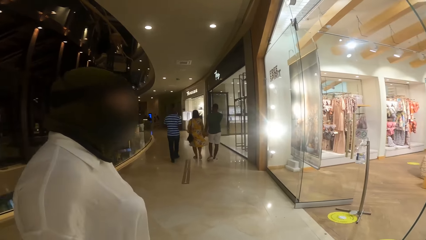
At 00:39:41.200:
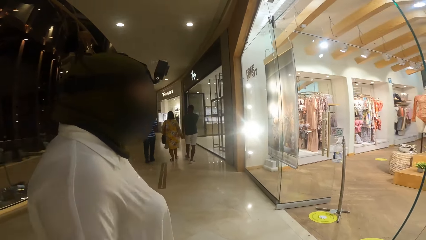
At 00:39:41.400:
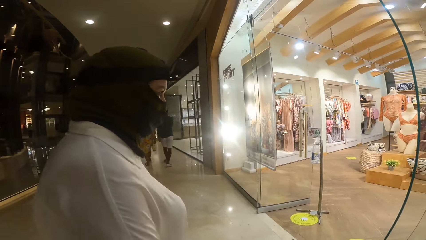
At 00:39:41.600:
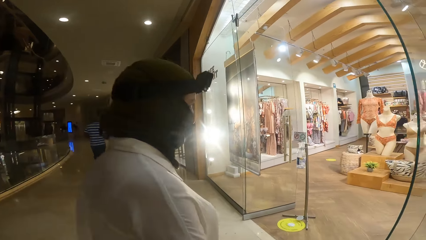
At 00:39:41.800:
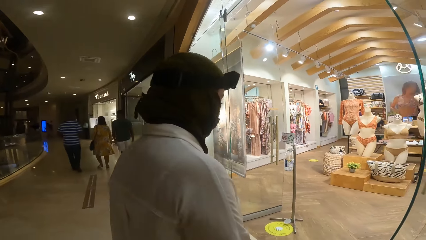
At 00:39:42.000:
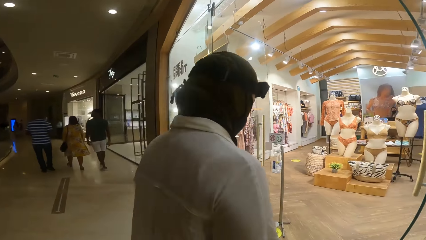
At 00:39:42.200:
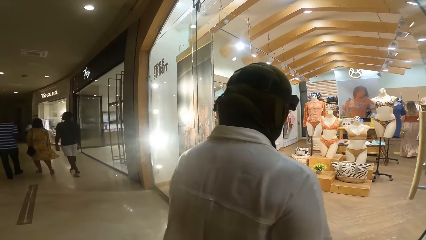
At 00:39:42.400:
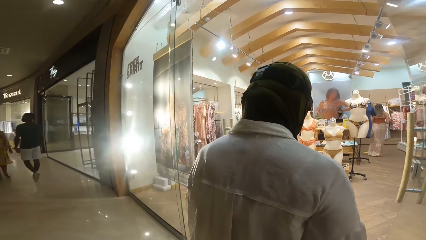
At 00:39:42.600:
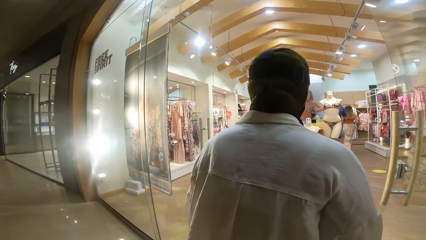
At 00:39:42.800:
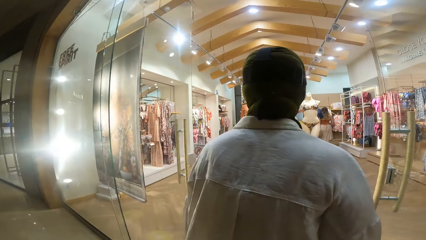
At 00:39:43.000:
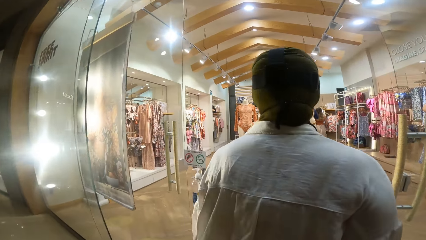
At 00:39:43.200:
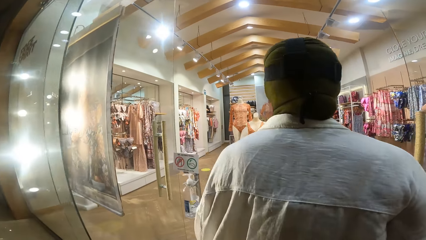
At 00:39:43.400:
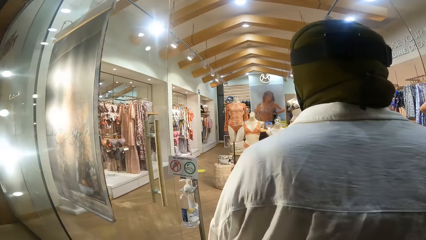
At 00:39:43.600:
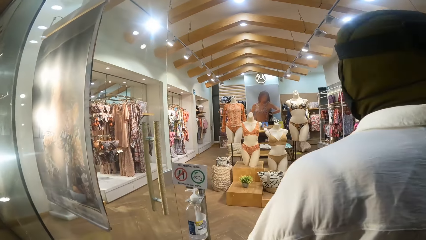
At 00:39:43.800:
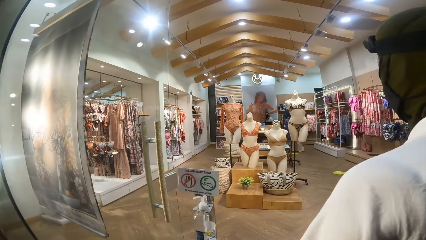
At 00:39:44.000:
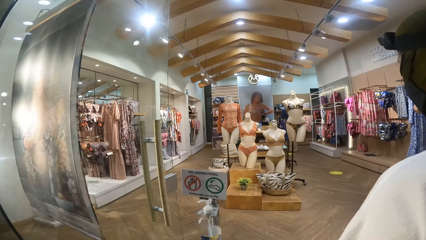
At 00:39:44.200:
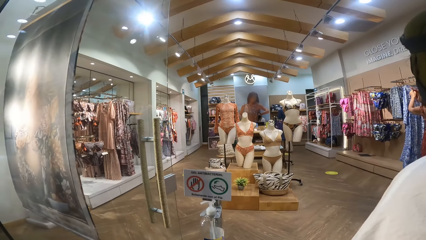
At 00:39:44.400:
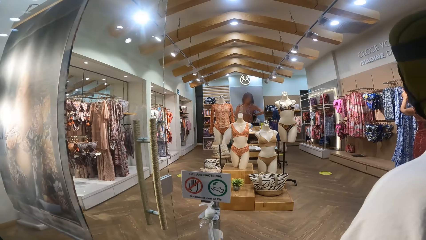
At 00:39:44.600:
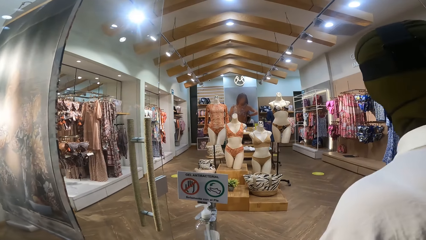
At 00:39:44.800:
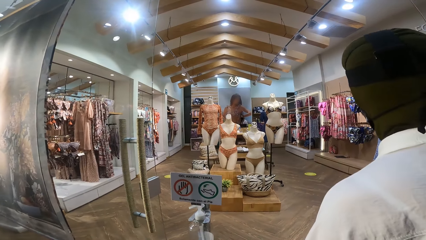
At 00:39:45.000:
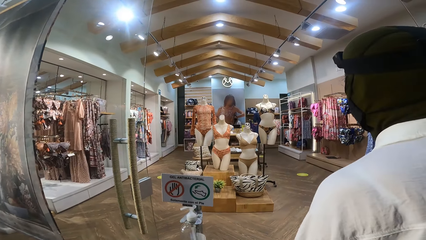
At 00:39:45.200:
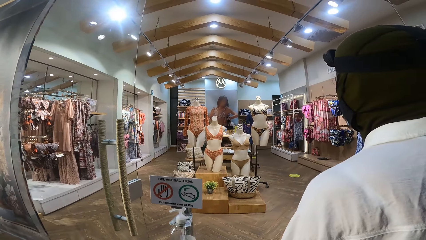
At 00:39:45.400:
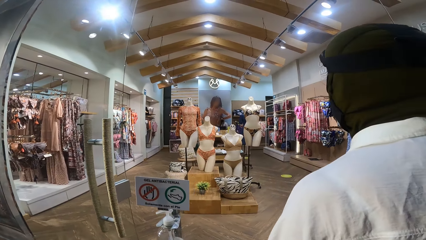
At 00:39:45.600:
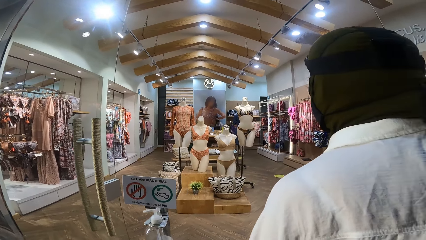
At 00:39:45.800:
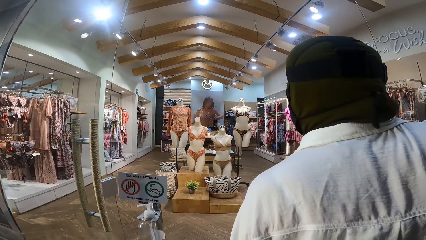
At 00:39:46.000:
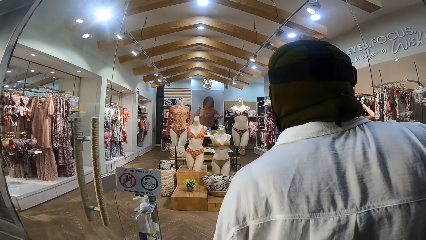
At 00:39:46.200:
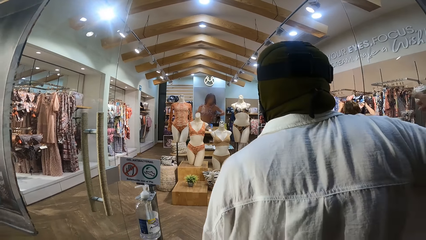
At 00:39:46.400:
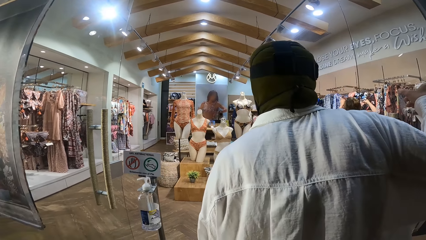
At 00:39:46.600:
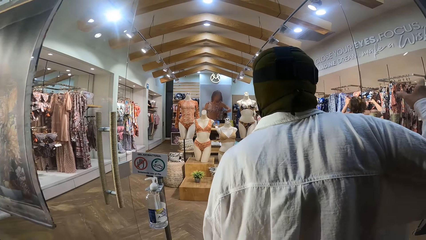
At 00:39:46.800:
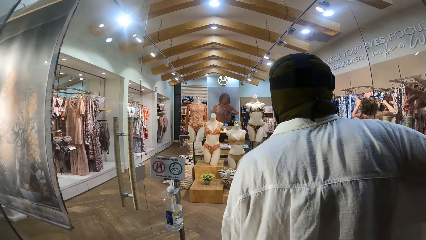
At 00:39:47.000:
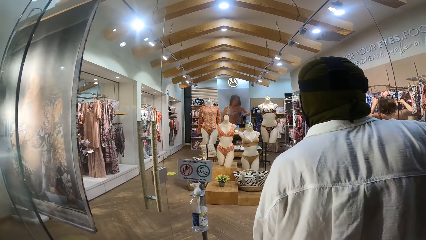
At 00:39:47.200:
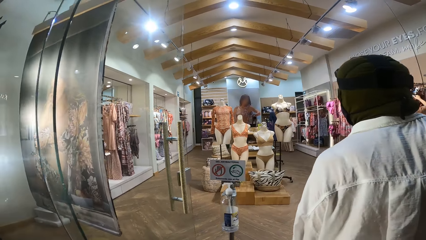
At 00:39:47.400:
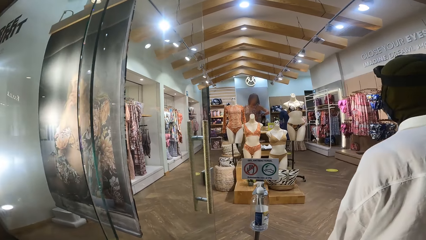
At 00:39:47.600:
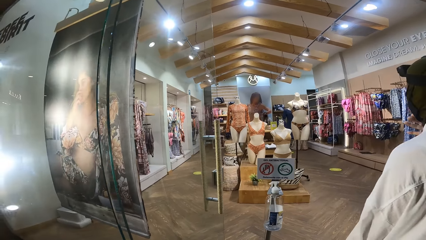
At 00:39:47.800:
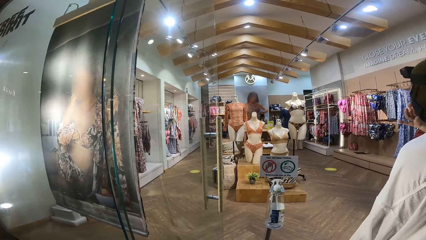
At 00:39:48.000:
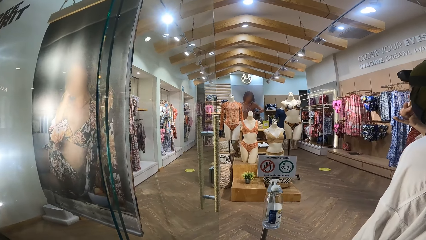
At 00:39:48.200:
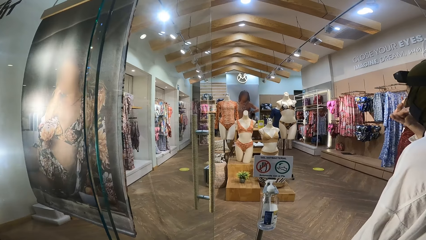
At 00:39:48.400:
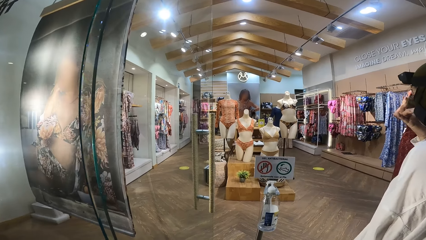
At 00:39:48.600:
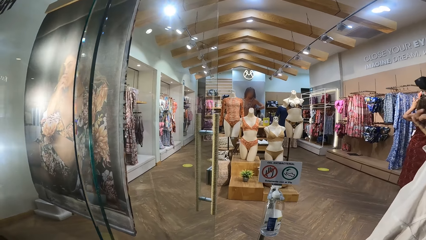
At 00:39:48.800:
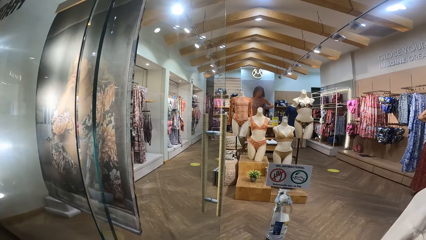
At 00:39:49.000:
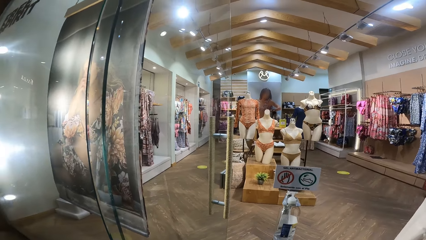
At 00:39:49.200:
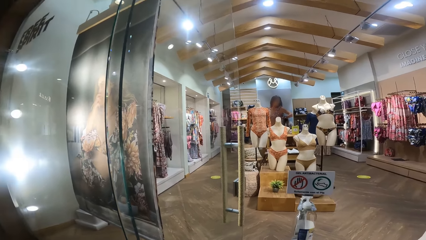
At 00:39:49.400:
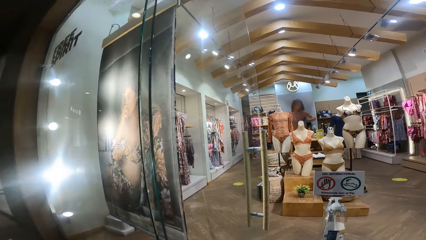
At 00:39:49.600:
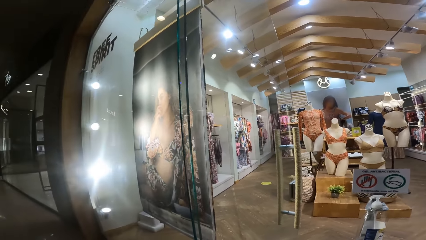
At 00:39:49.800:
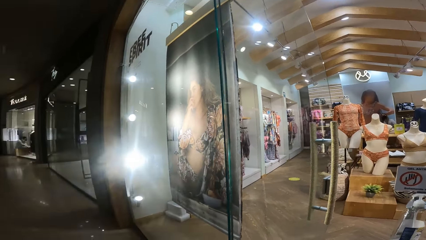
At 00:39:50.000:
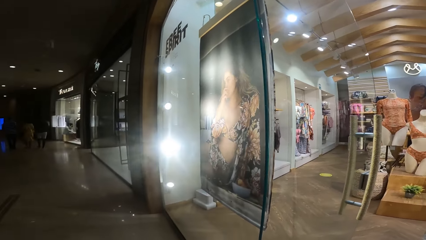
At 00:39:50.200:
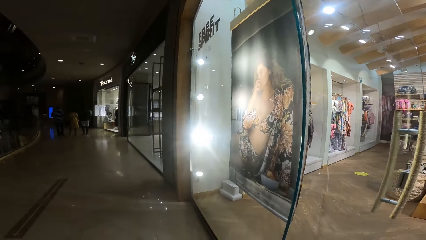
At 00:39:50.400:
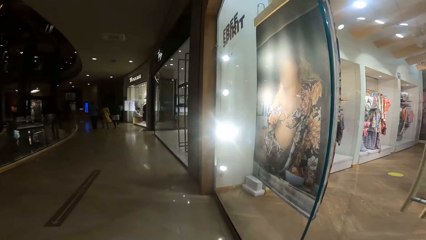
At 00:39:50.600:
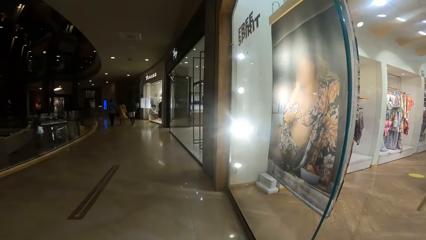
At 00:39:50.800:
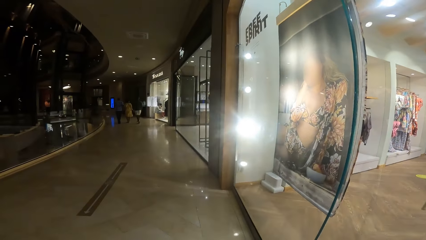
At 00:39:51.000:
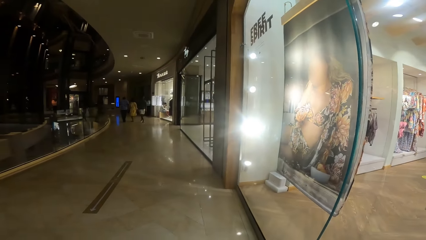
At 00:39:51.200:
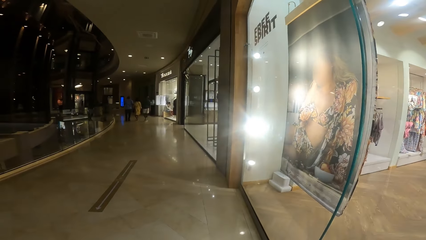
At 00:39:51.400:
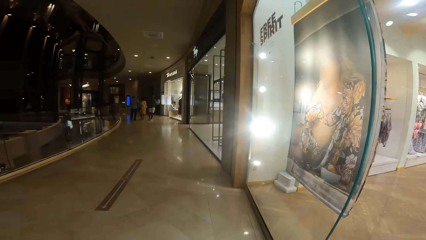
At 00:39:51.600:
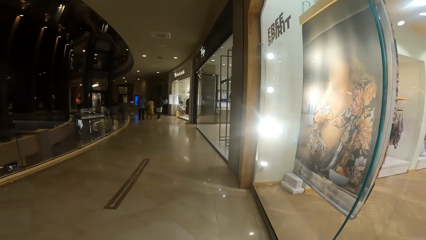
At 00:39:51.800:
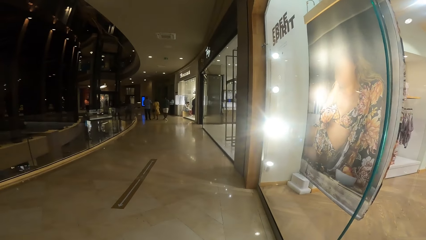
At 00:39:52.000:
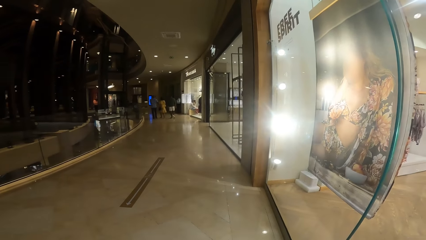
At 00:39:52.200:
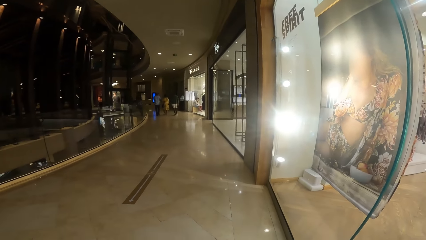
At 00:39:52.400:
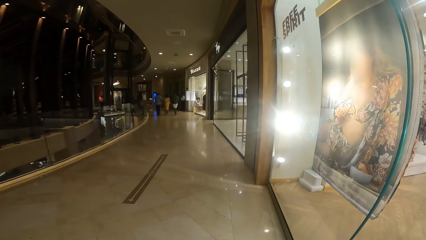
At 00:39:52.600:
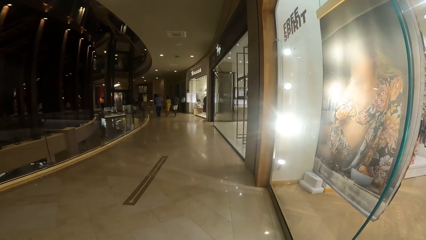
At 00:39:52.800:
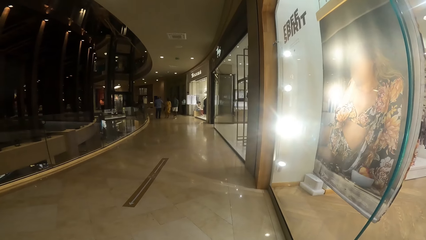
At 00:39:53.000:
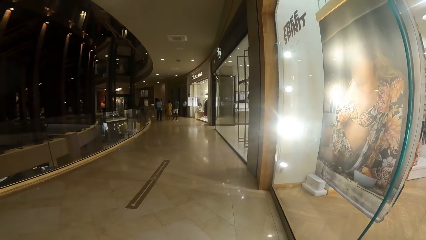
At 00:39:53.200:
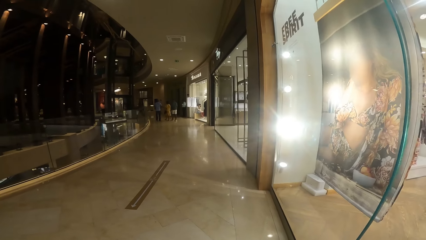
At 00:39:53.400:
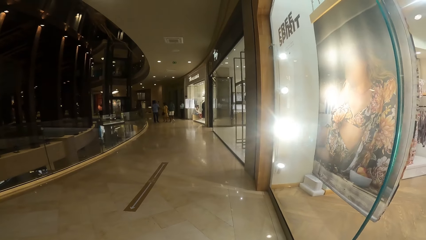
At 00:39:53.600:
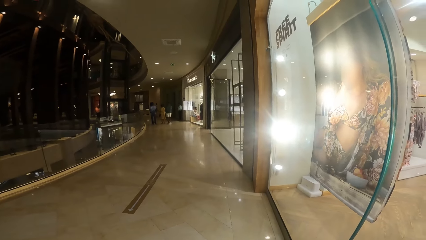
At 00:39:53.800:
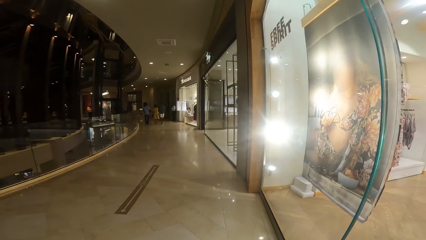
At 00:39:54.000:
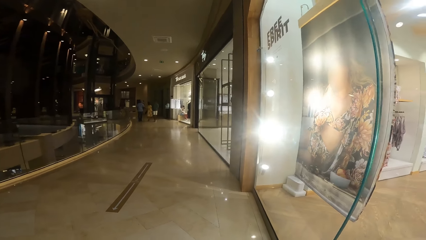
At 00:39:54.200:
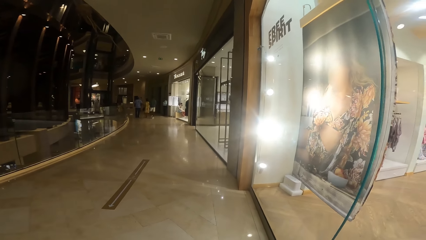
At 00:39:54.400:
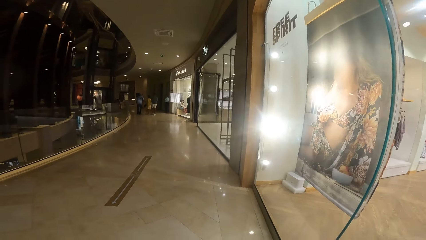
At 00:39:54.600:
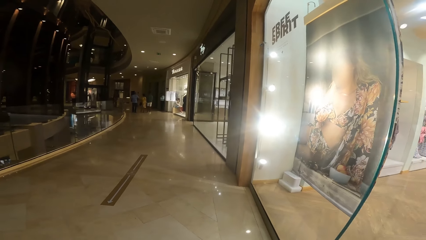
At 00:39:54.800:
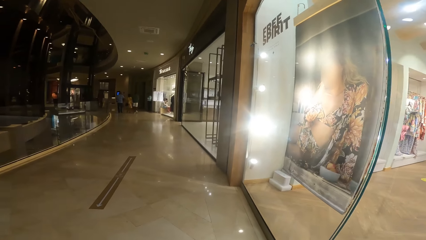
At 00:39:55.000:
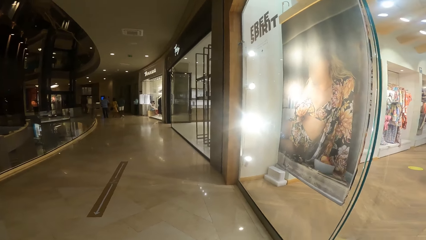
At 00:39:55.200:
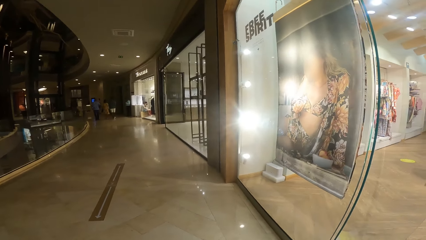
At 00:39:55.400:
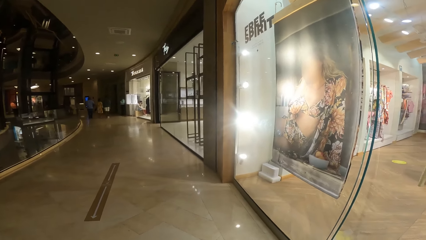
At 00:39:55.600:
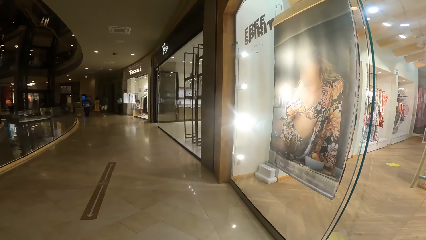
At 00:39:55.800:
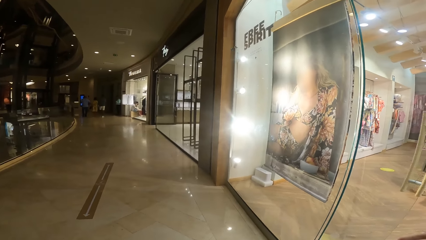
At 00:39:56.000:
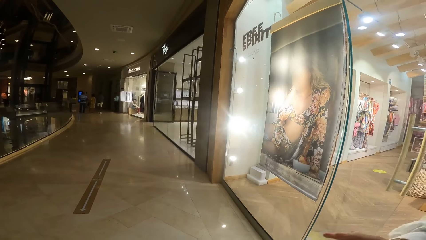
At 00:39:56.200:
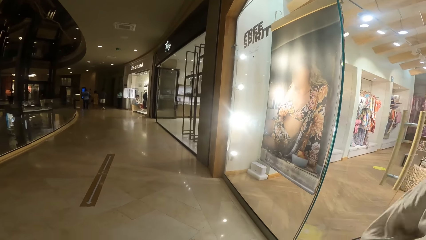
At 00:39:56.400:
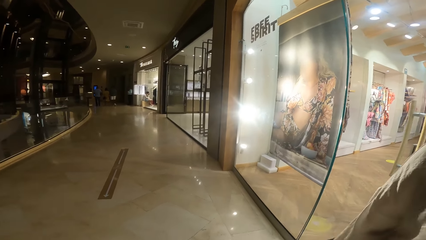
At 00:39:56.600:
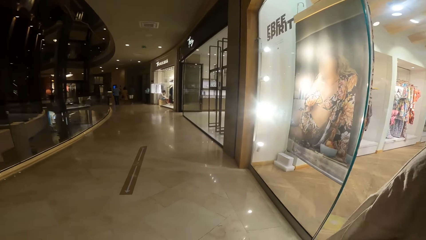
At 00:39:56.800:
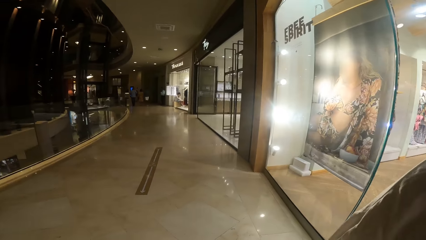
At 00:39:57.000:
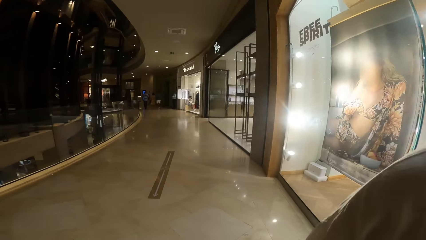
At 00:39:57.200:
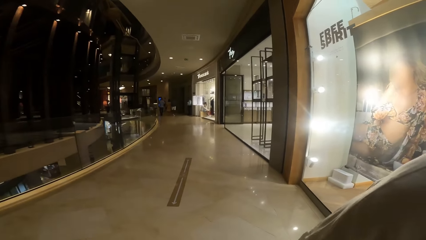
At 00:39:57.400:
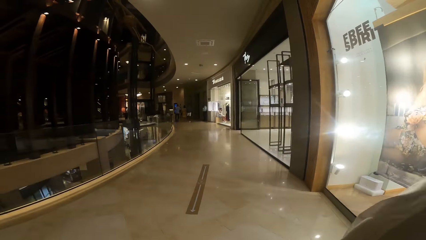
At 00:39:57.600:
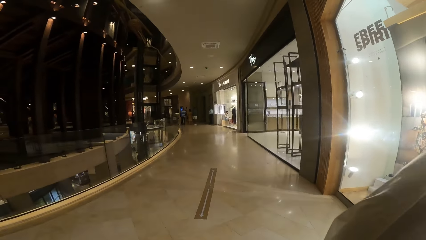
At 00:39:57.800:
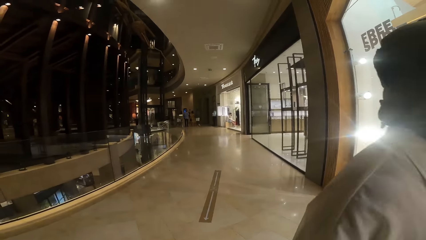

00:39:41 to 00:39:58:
A woman walks into the store. The camera wearer looks at the store. They look around the mall.
